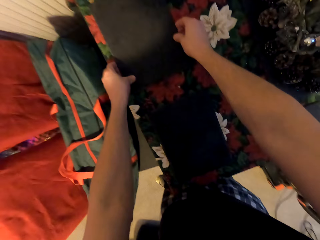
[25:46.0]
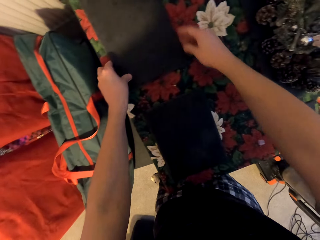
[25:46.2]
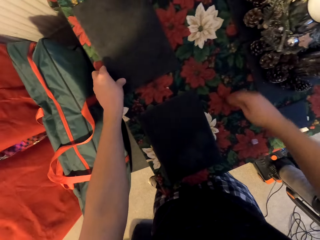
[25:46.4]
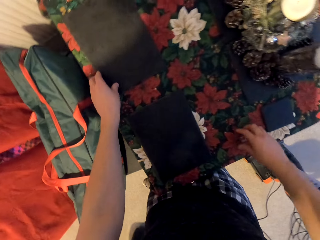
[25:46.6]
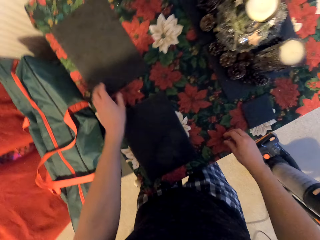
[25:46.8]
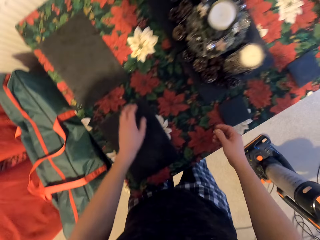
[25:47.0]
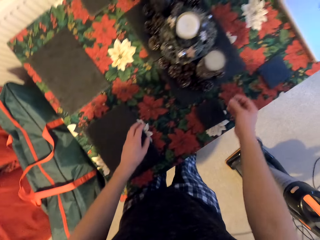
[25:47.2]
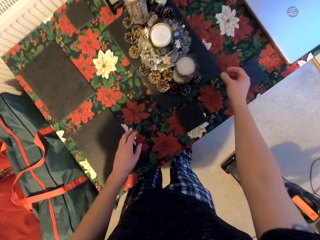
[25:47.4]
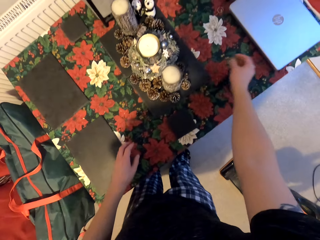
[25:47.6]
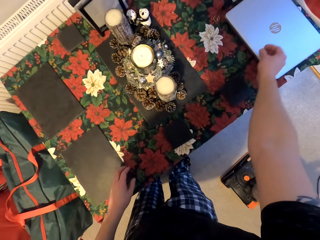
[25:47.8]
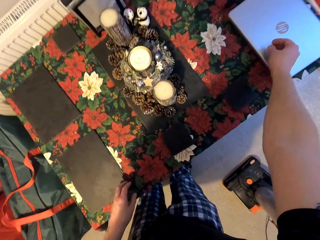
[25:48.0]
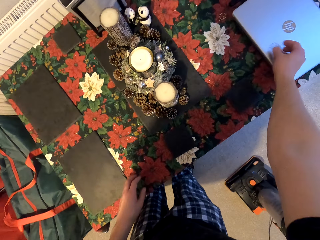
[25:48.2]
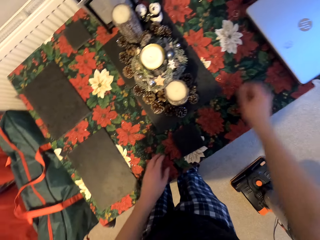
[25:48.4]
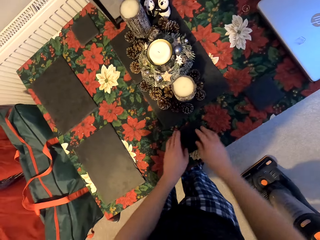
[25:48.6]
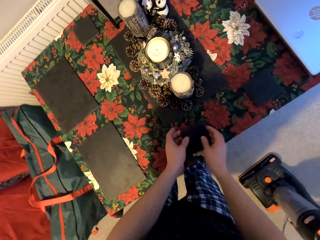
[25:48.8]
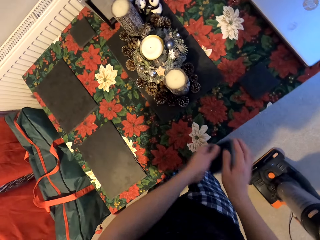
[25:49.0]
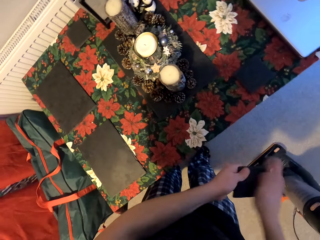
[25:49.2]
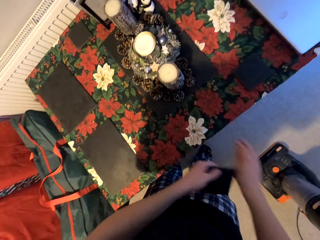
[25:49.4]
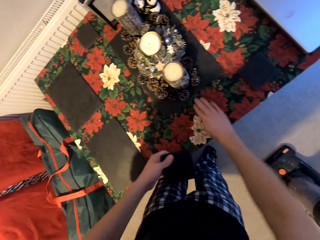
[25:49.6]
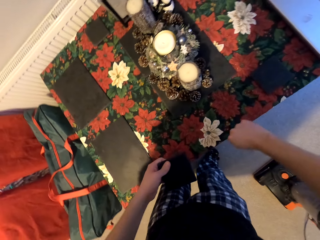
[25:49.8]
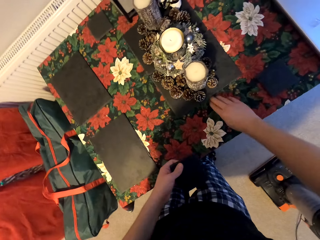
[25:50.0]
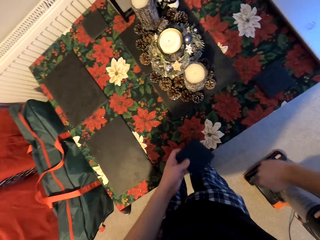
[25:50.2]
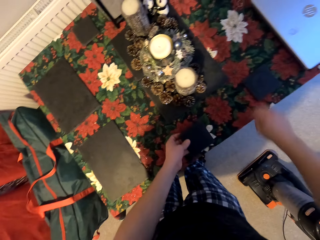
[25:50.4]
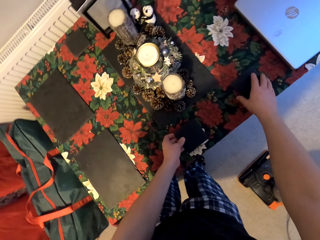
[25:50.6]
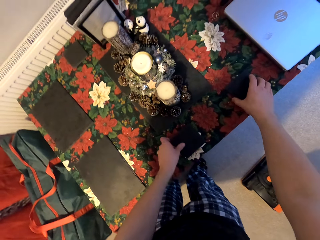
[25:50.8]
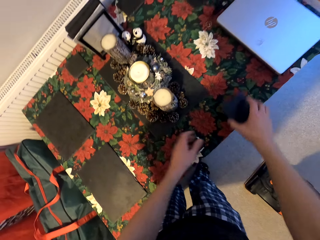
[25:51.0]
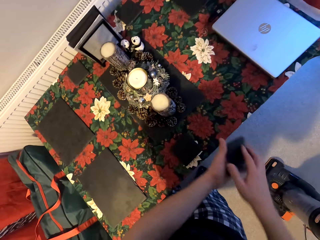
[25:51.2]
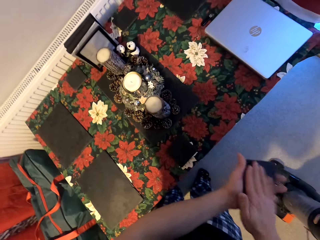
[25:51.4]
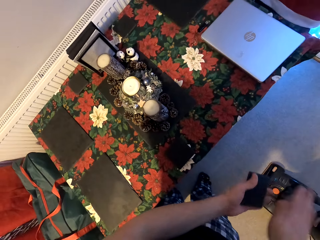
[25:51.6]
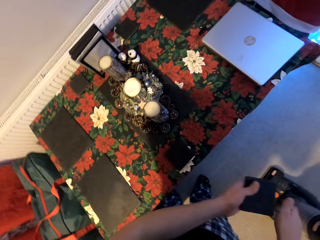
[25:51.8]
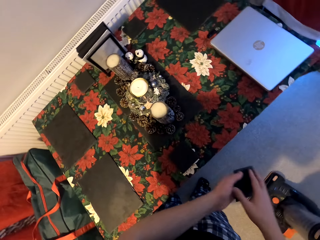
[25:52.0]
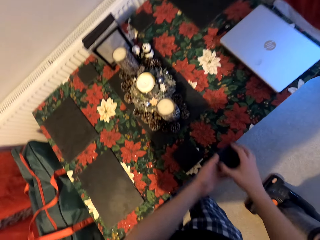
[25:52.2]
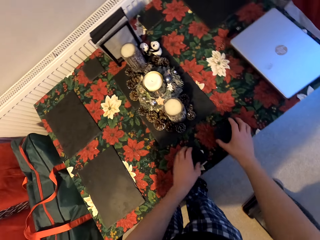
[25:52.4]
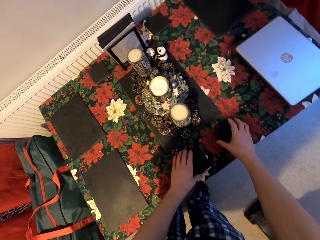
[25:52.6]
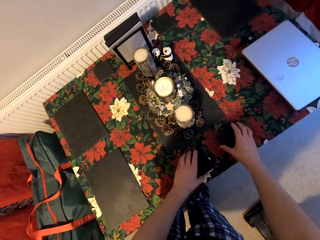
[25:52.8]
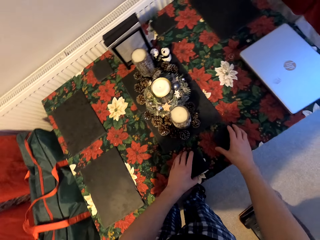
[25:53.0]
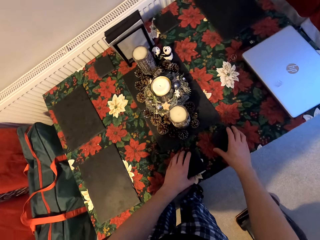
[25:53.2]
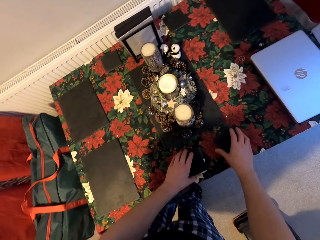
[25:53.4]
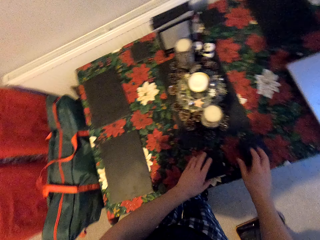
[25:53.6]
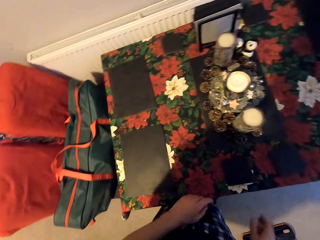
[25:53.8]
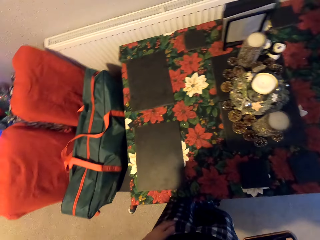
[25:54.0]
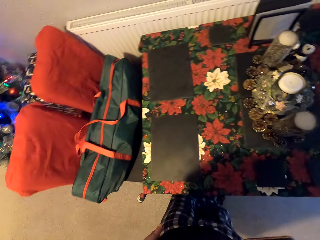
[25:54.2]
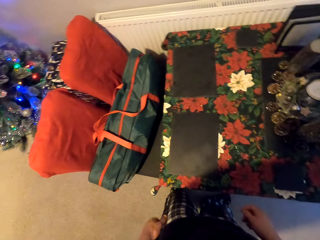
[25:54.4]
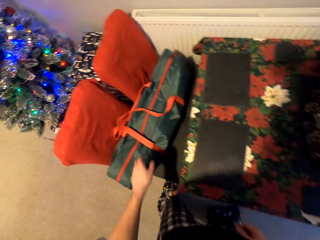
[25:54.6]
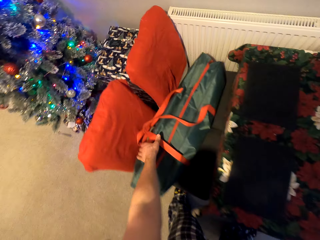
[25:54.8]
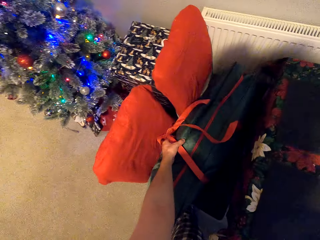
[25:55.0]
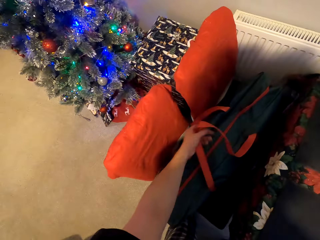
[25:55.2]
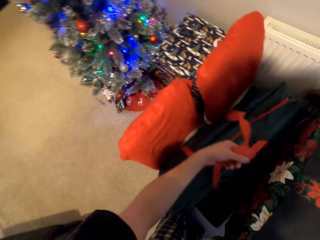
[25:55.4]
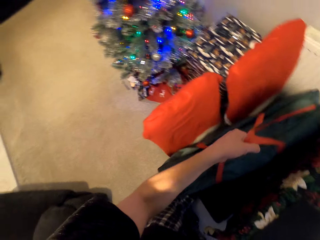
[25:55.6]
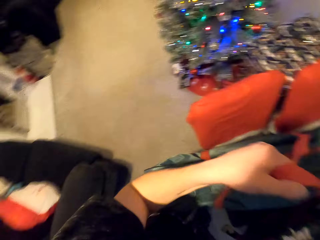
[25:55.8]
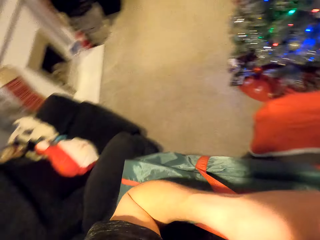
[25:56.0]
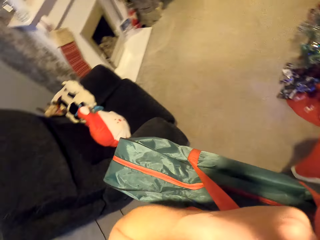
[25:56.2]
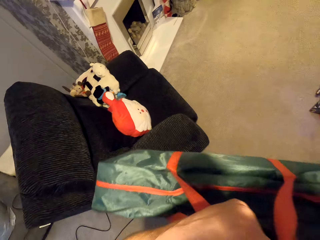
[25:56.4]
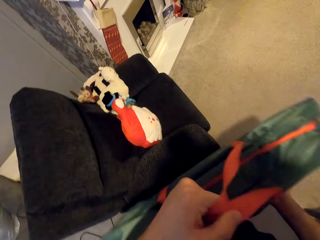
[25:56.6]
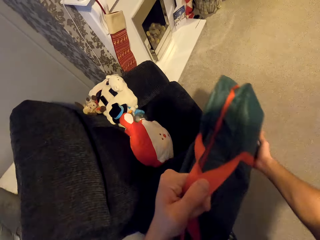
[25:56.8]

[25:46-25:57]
The camera wearer puts the tile back on the table. He picks up something from the table. He puts it on top of the laptop. He picks up a tile from the table. He wipes the tile with his hand. He wipes the table with his hand. He puts the tile back on the table. He picks up a tile from the table. He wipes the table with his hand. He puts the tile back on the table. He drops his hand from the table. He holds a bag. He moves the bag. He lifts the bag.

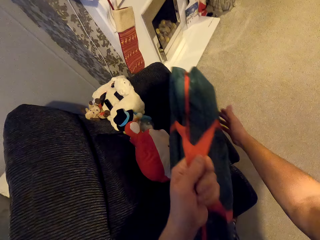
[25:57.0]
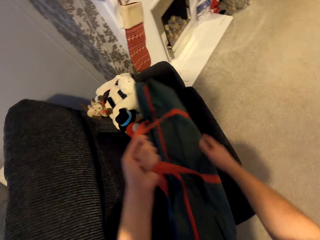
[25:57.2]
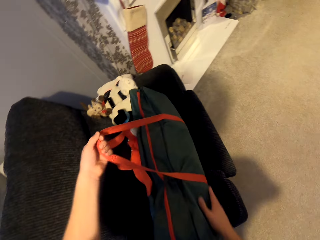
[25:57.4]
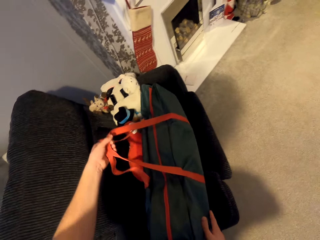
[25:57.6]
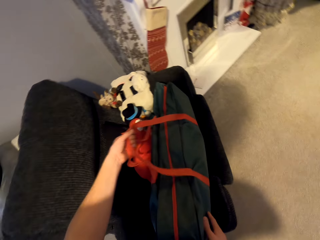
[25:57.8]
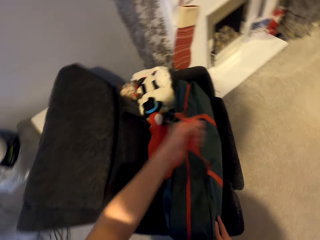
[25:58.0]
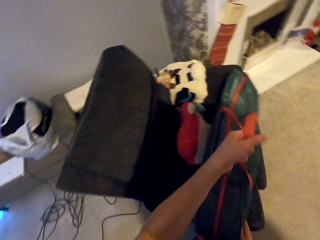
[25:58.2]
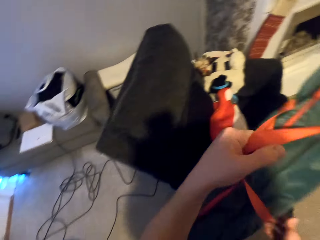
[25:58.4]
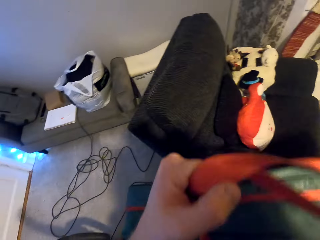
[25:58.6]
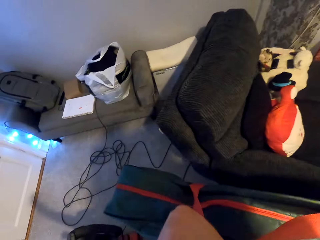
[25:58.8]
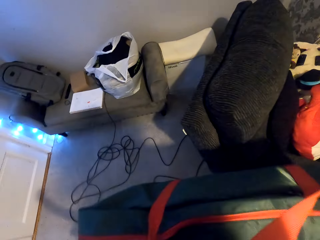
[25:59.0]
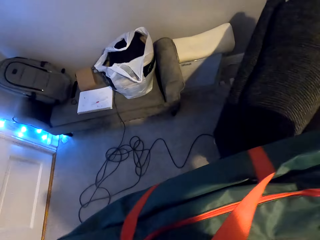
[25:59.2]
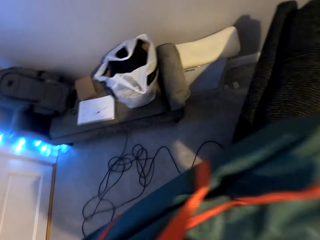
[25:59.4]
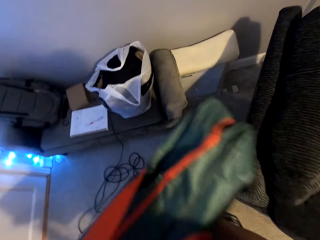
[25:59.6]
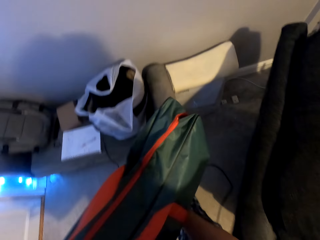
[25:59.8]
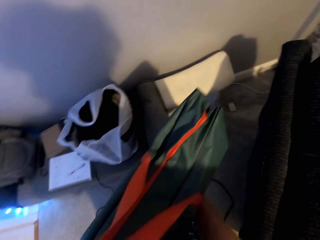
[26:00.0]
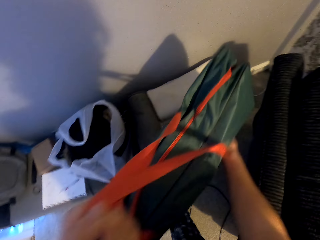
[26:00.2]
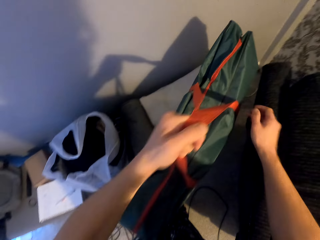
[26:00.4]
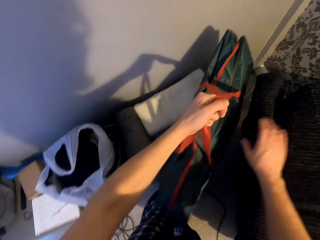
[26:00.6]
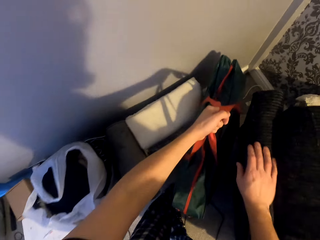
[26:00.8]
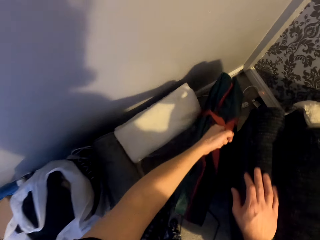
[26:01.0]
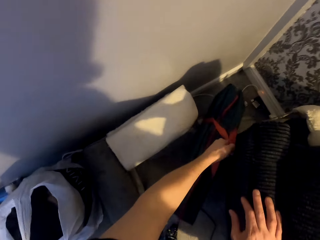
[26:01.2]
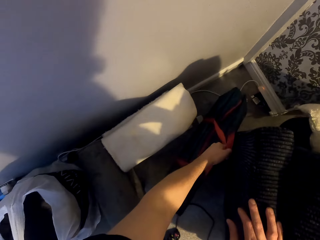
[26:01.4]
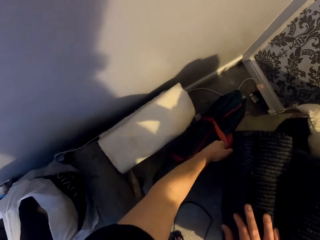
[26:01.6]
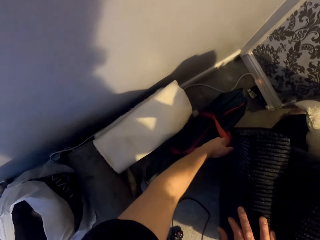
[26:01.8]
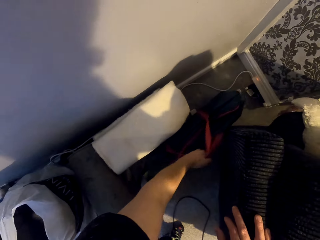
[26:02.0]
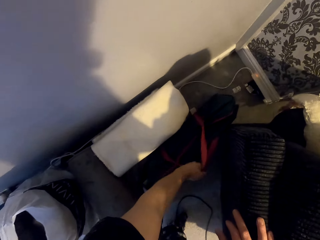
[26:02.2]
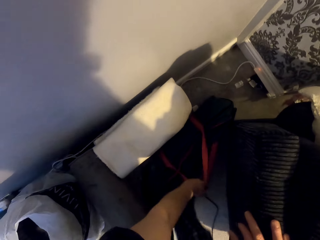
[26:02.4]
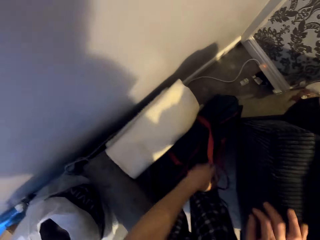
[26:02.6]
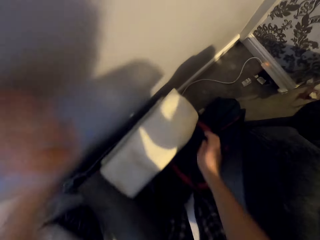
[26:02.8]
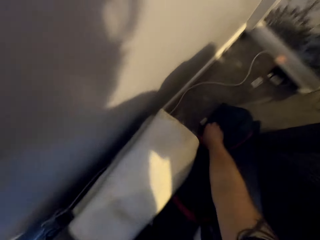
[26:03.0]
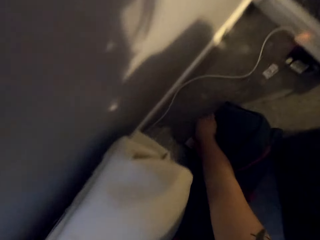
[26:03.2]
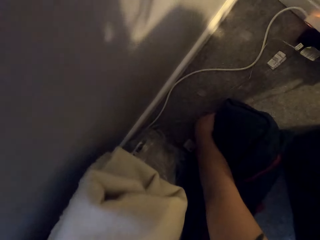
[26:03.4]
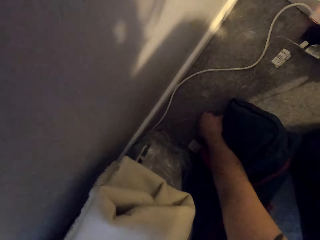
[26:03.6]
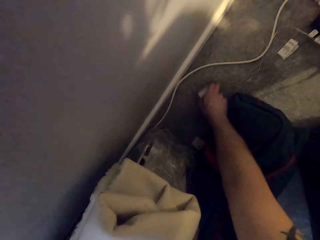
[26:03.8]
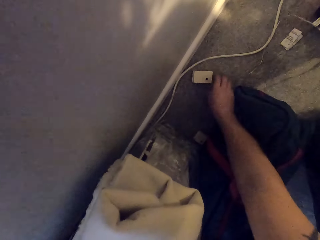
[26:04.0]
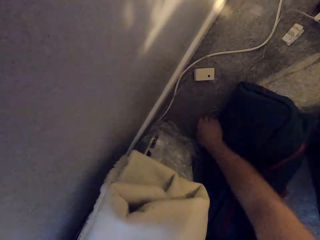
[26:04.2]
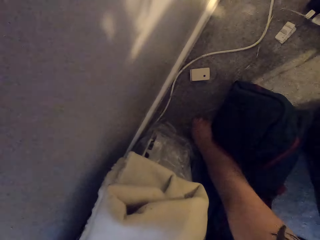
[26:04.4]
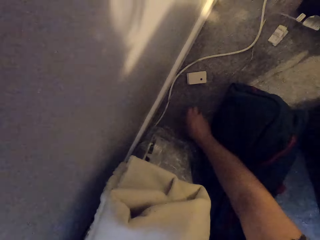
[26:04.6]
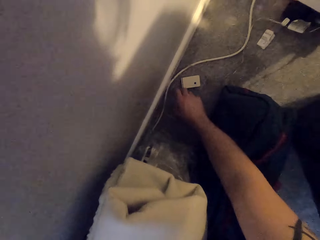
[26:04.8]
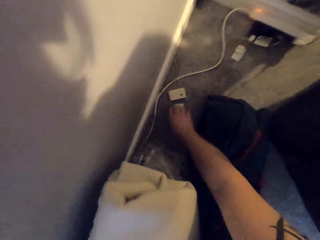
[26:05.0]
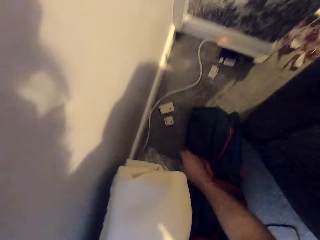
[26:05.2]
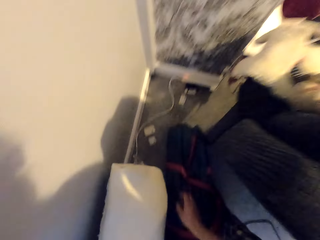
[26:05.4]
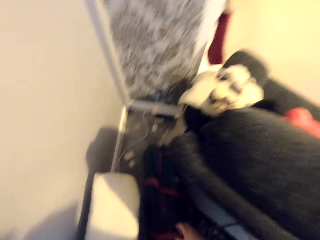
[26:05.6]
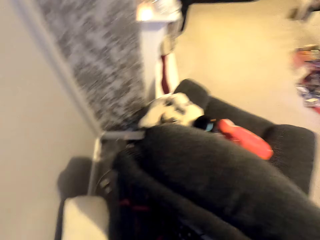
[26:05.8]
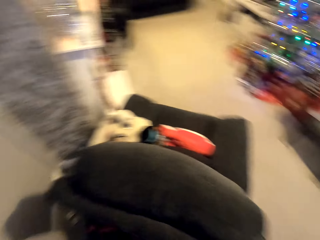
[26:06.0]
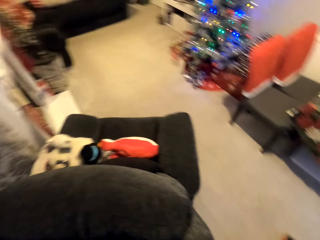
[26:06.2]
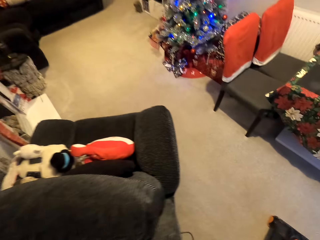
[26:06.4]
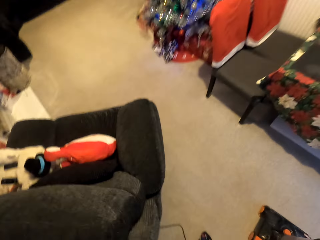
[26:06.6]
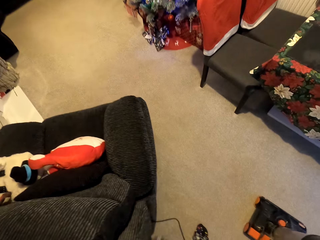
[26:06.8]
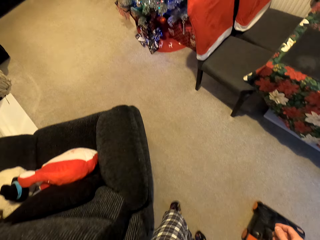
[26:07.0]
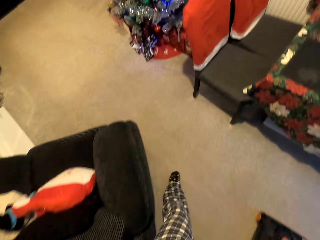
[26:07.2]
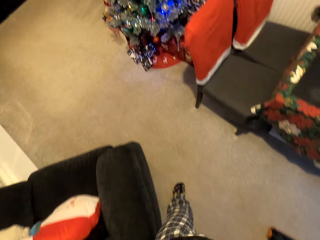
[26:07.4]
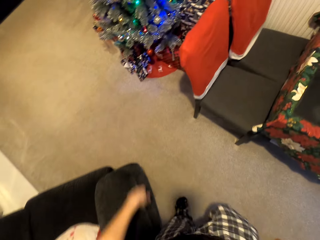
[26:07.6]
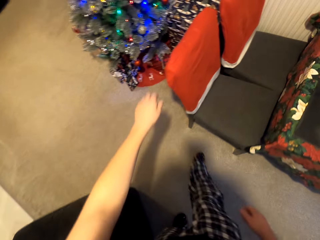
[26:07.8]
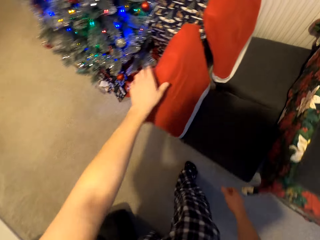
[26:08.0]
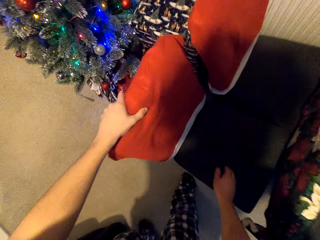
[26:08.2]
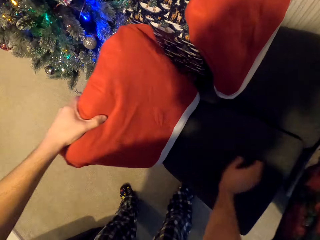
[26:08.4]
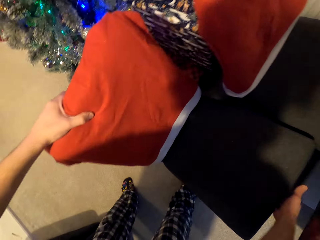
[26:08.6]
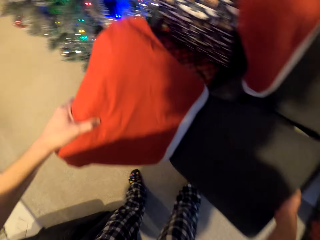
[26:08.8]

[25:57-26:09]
The camera wearer puts the bag on the couch. They lift the bag. They move the bag. They carry the bag. They place the bag on the floor. They hold something. They move it. They walk round the room. They hold a chair.
